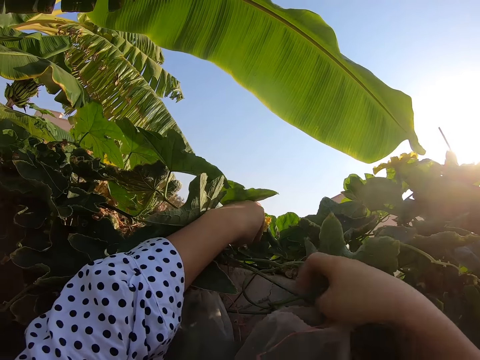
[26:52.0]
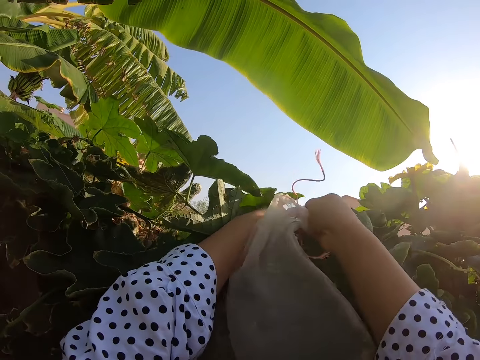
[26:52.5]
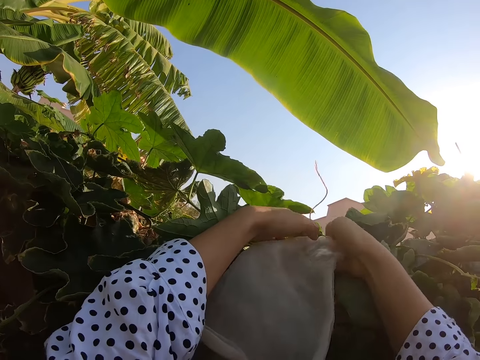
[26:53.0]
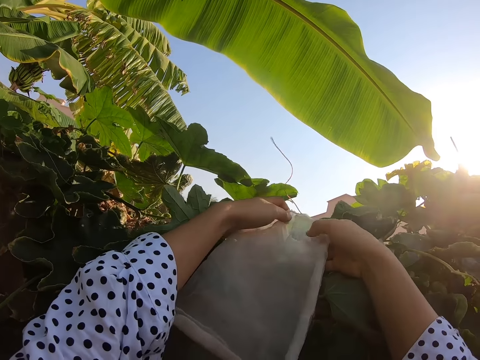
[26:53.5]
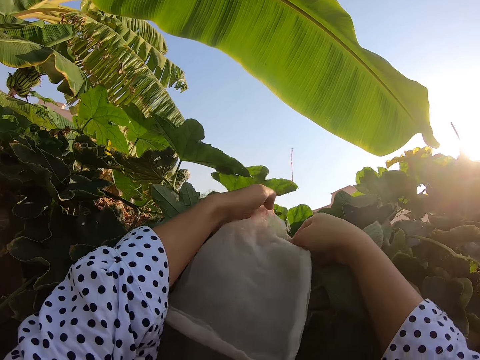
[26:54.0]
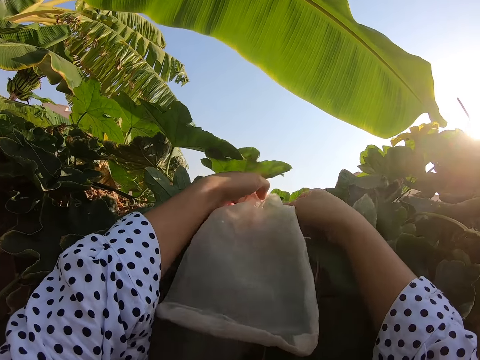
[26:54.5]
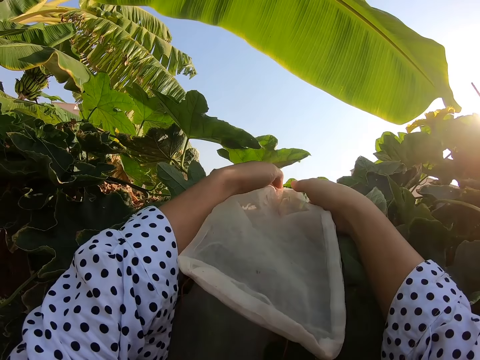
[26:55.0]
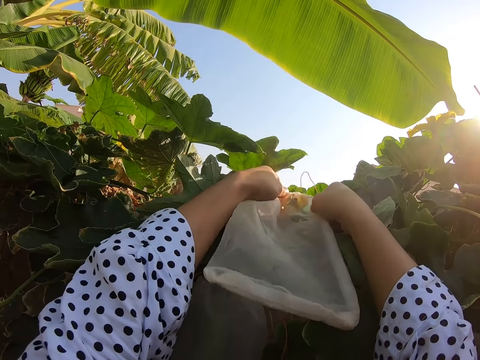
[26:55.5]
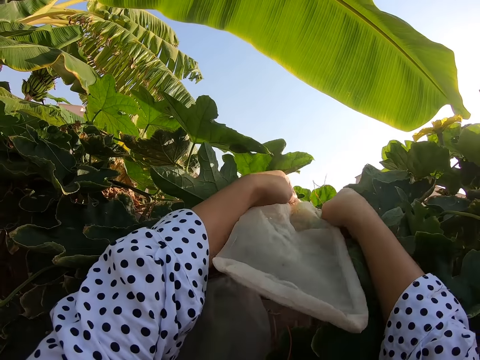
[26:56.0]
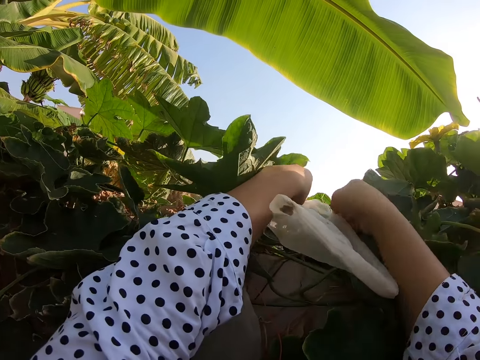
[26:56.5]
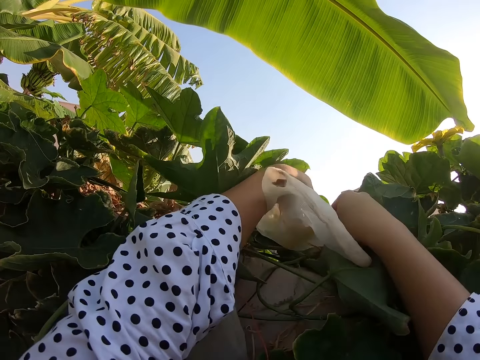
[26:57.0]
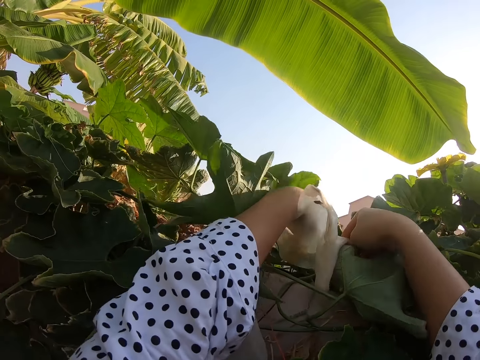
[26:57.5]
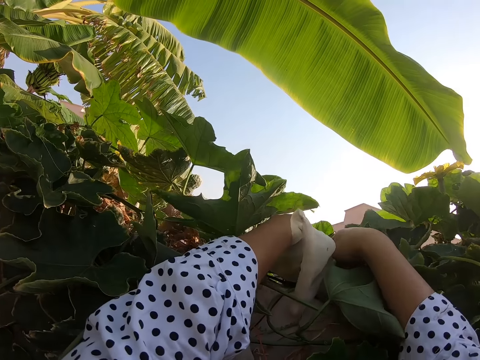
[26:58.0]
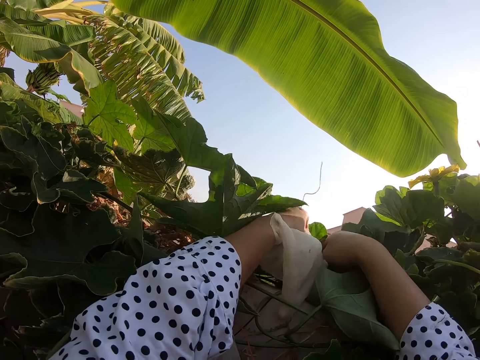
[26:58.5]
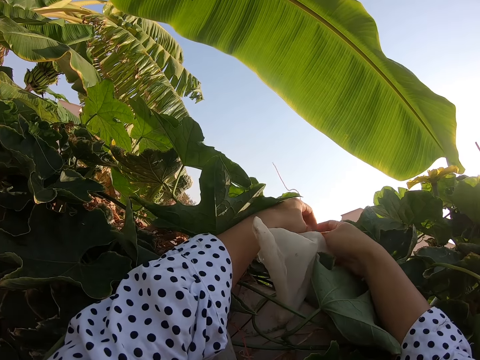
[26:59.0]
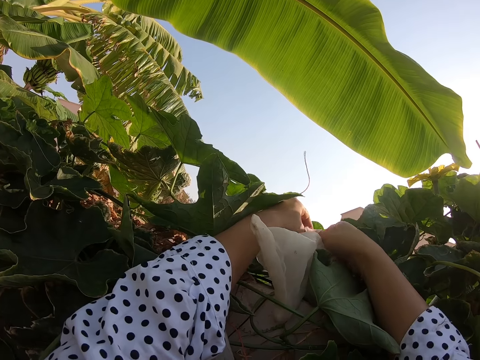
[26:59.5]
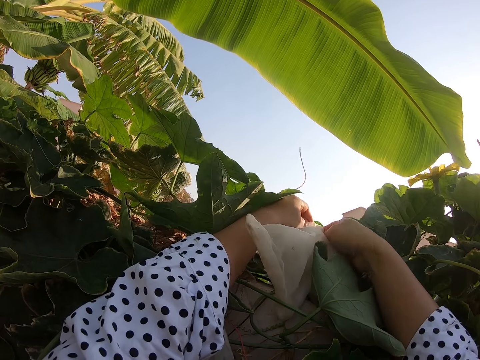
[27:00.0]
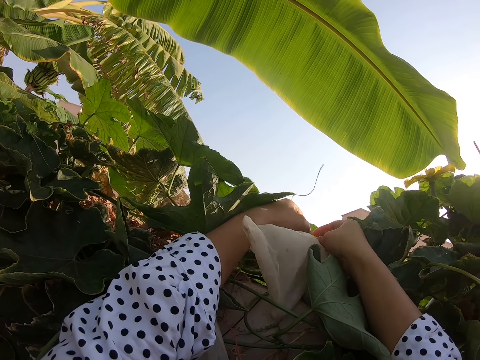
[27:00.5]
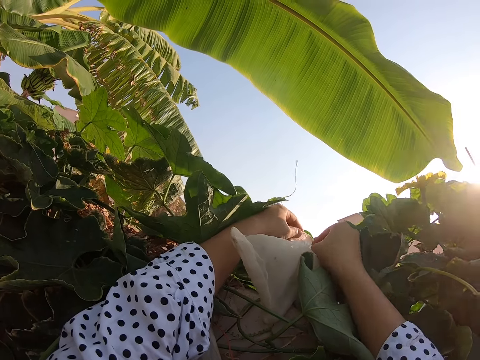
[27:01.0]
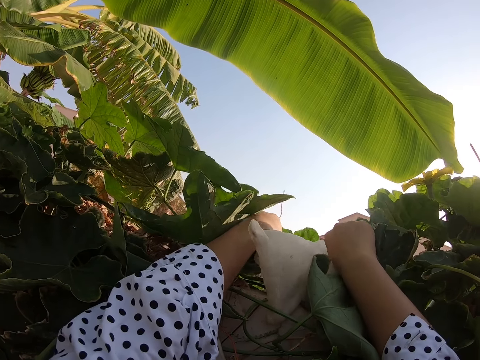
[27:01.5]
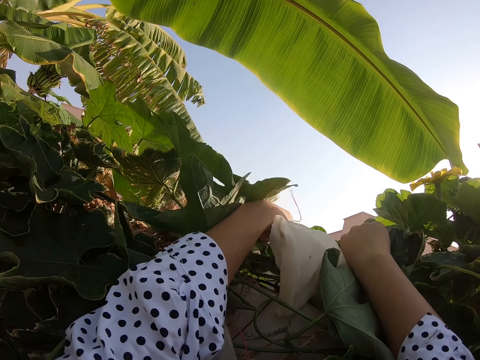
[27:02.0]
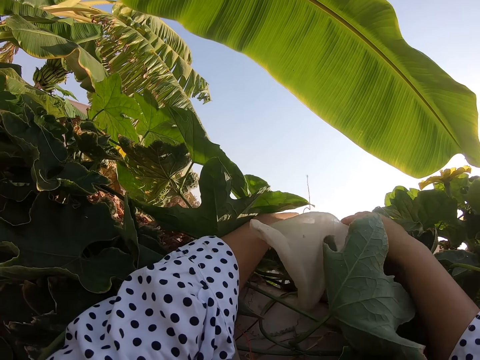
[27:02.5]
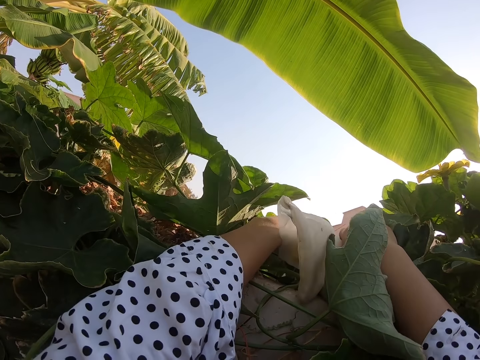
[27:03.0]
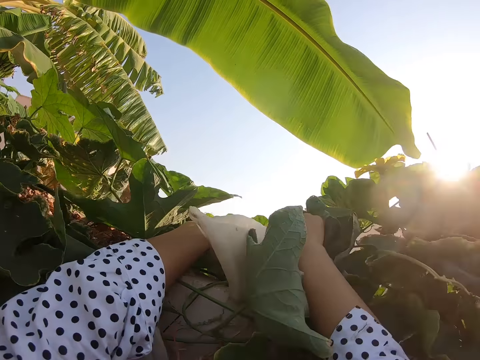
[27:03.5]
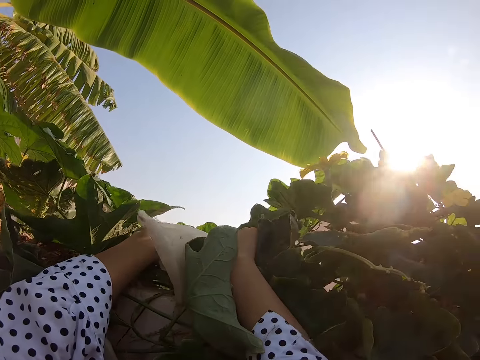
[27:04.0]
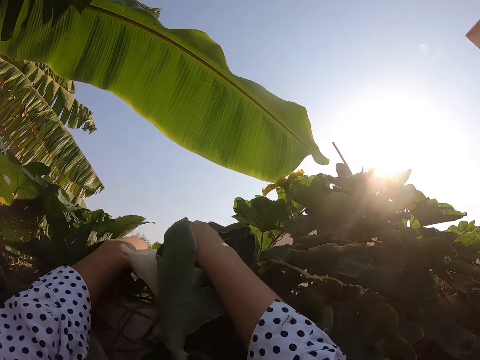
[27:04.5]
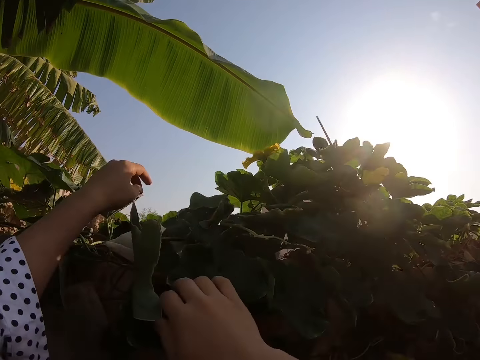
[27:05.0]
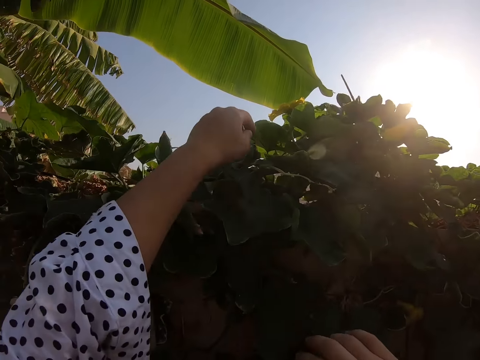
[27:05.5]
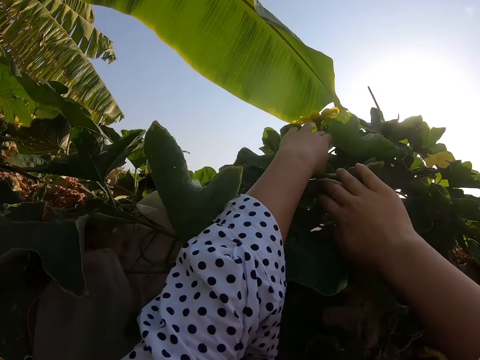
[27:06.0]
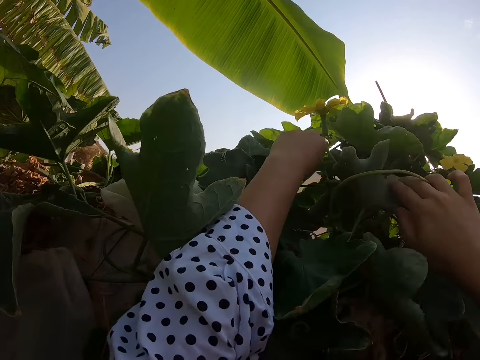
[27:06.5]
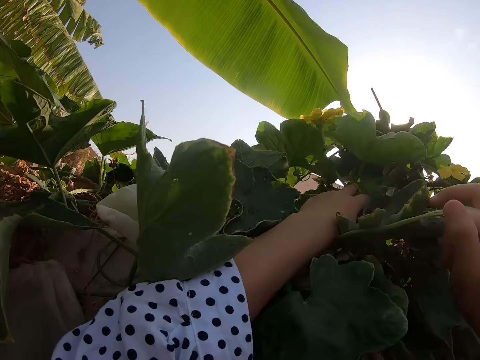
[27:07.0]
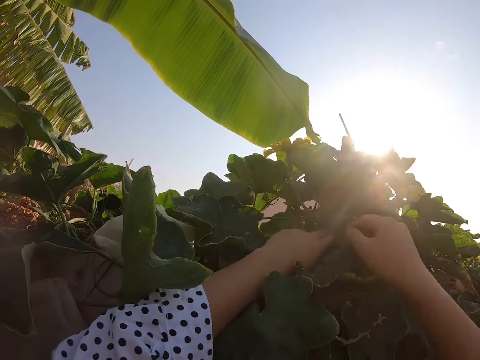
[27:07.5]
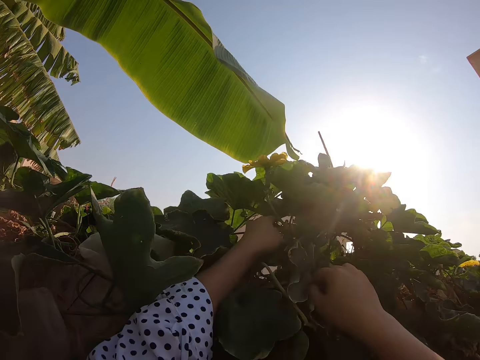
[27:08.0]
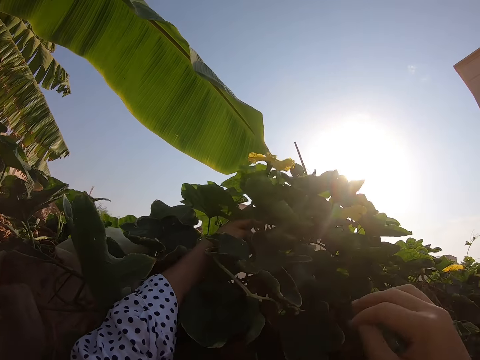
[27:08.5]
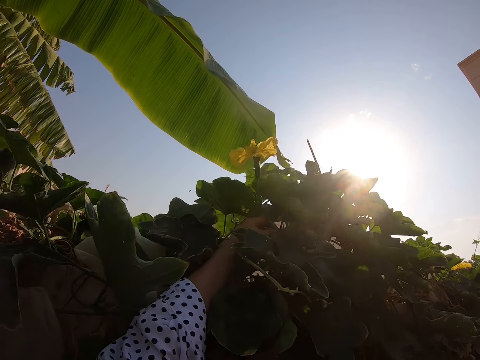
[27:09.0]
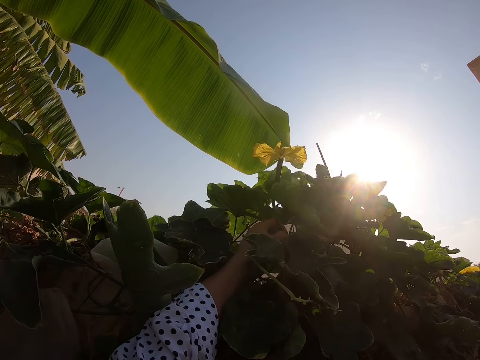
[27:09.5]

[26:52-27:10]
The camera wearer fixes the nylon on the plant. They insert a leaf on a paper bag. They tie the plant on the paper bag. They touch the plant.

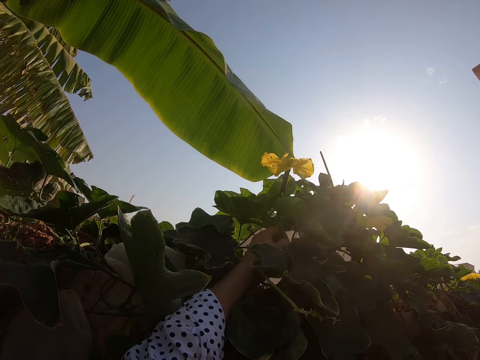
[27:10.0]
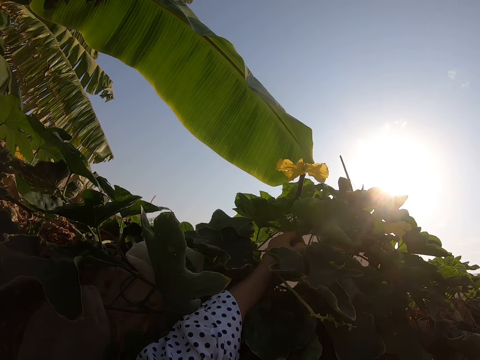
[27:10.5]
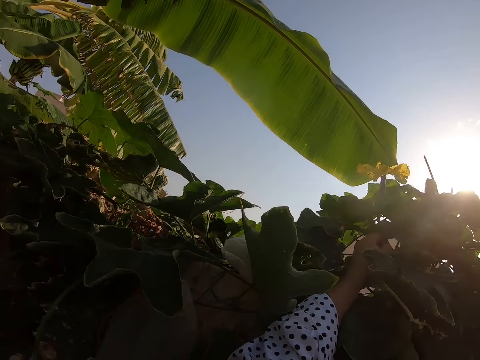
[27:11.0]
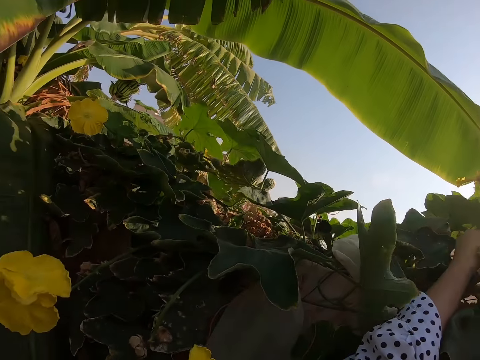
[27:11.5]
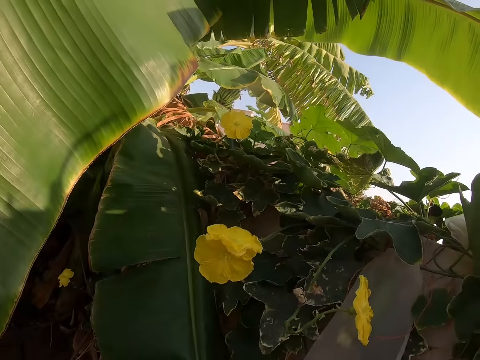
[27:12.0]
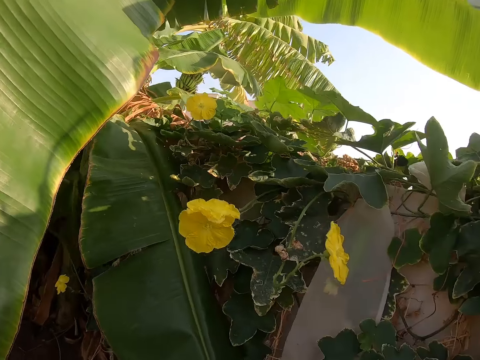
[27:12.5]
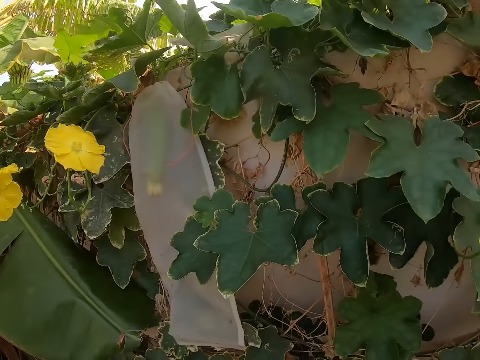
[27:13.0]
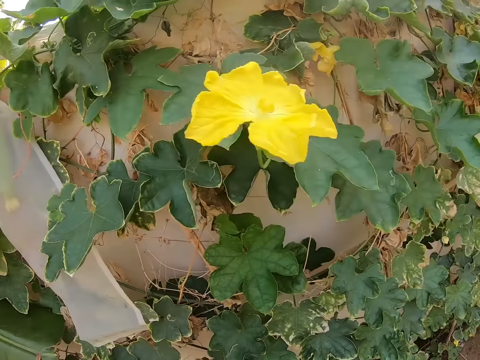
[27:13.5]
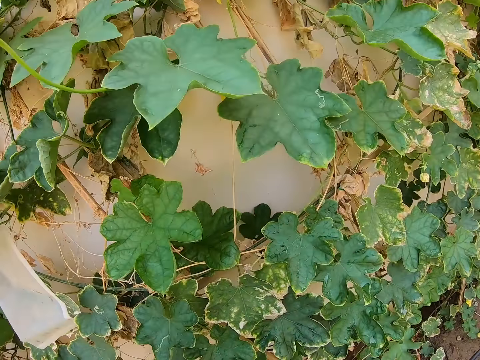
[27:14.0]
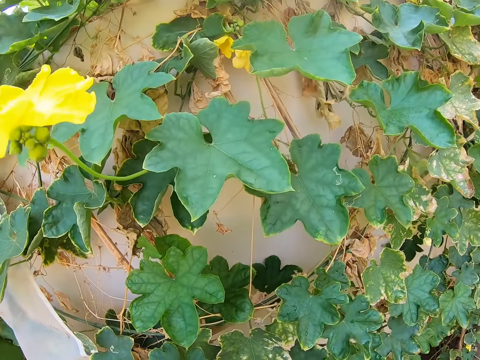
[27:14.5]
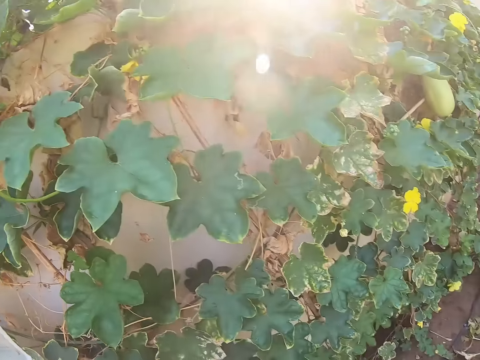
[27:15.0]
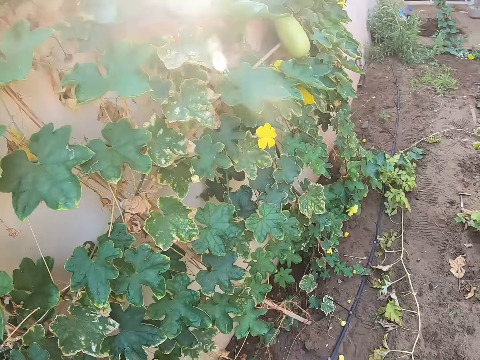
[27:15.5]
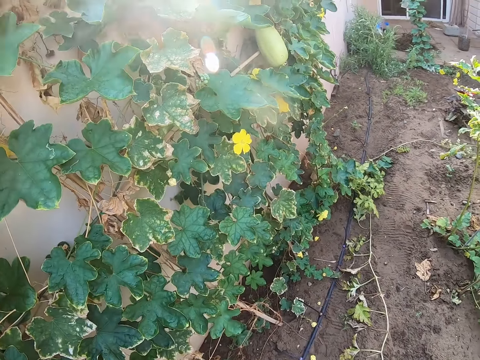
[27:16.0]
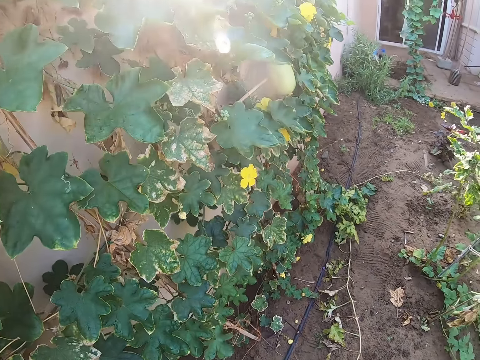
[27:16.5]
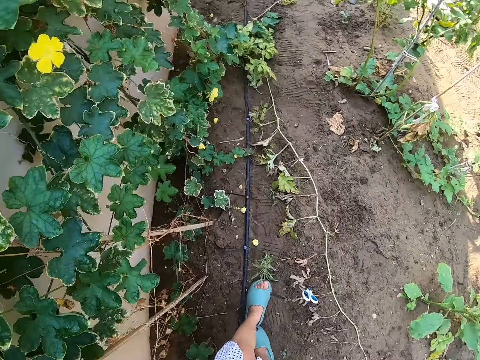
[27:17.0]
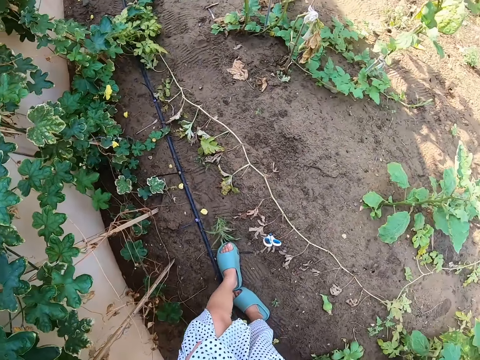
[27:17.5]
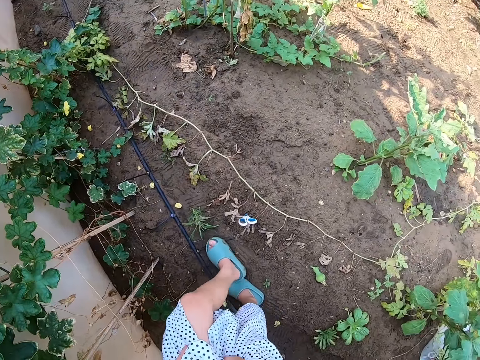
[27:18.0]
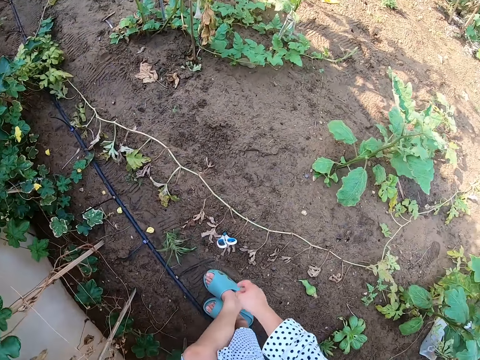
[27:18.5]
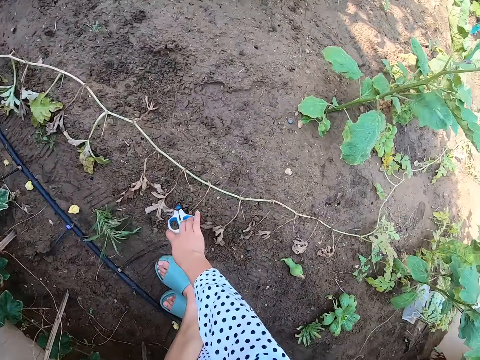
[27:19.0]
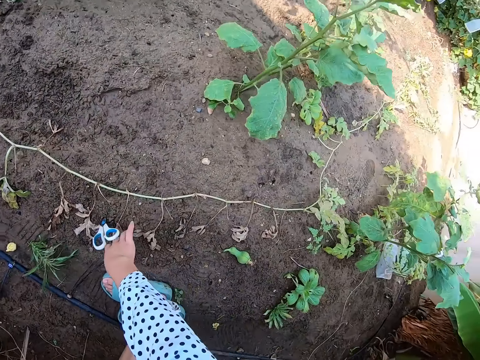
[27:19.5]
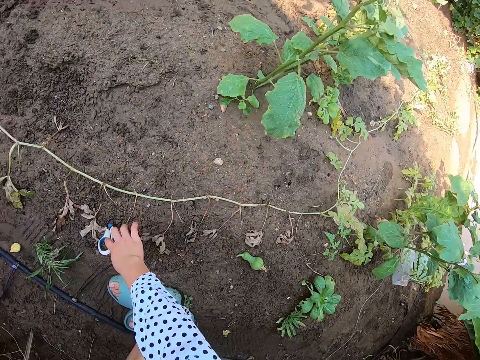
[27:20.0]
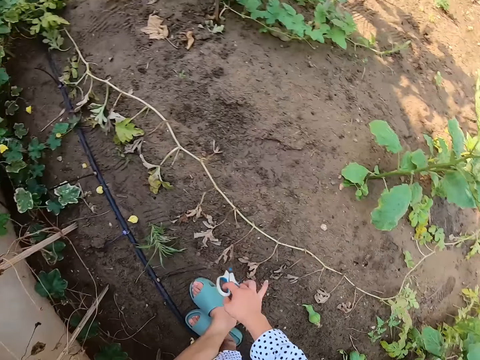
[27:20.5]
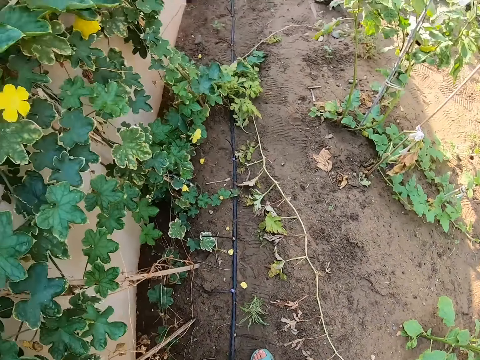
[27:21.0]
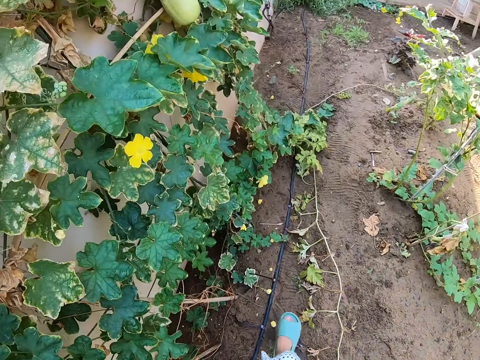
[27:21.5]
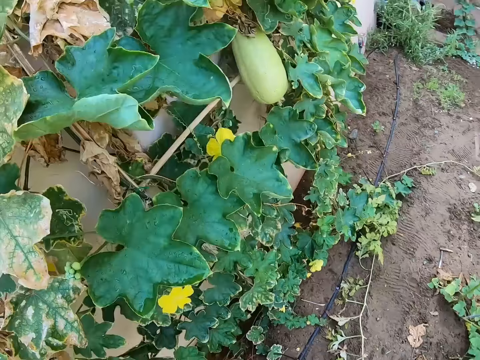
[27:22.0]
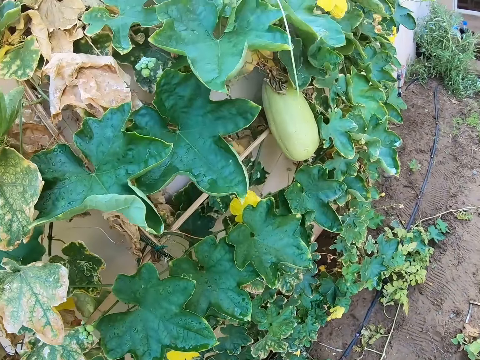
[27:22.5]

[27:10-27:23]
The camera wearer looks around. They pick up scissors from the ground.
